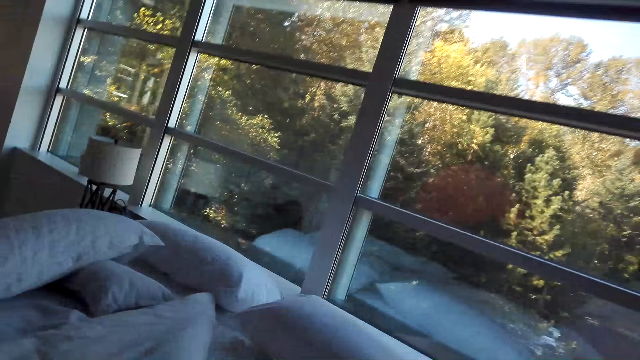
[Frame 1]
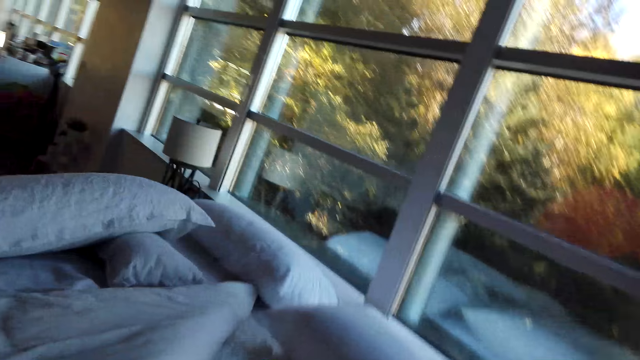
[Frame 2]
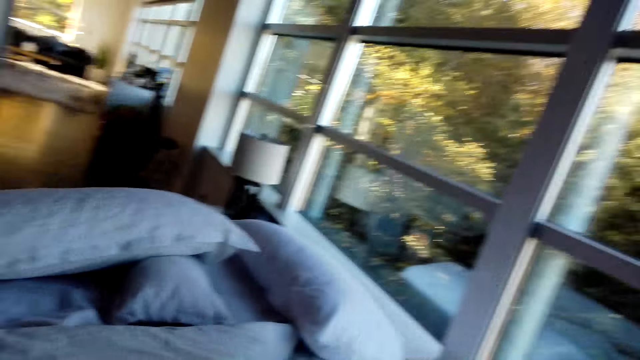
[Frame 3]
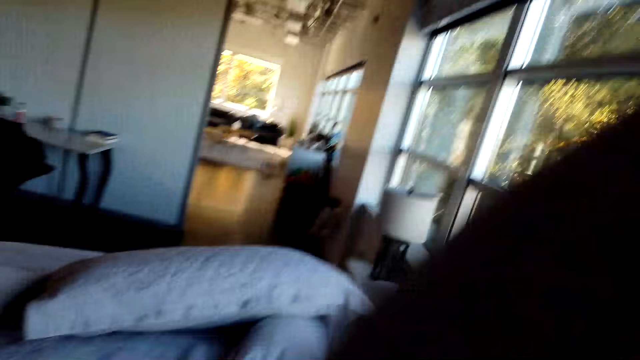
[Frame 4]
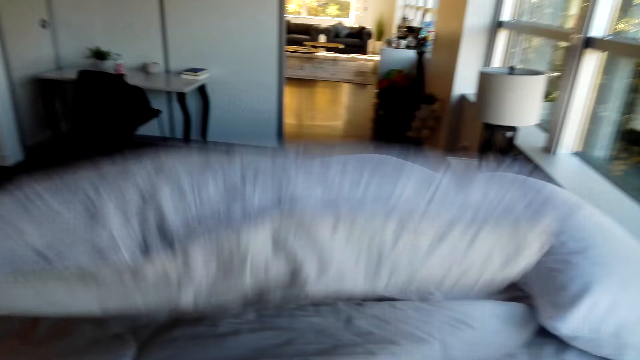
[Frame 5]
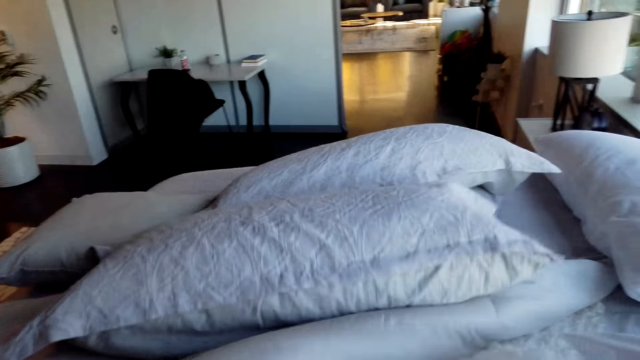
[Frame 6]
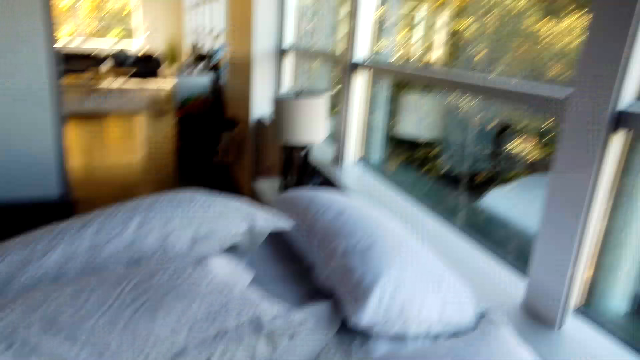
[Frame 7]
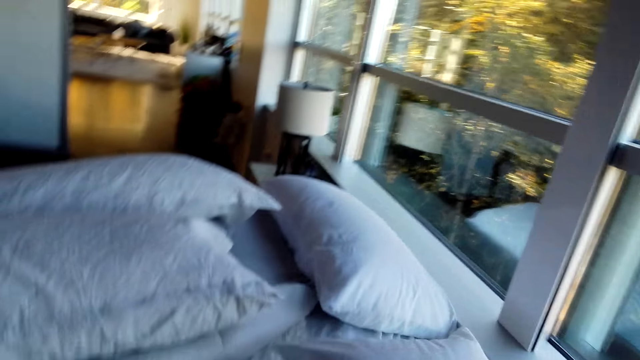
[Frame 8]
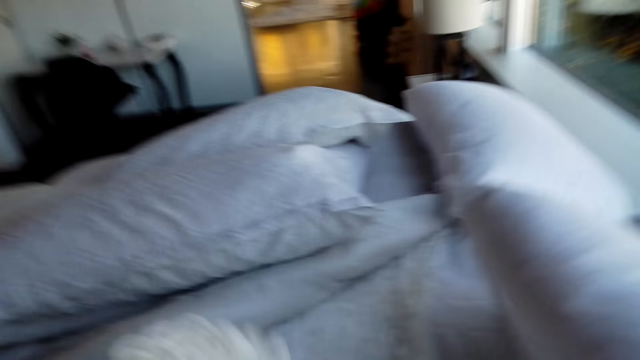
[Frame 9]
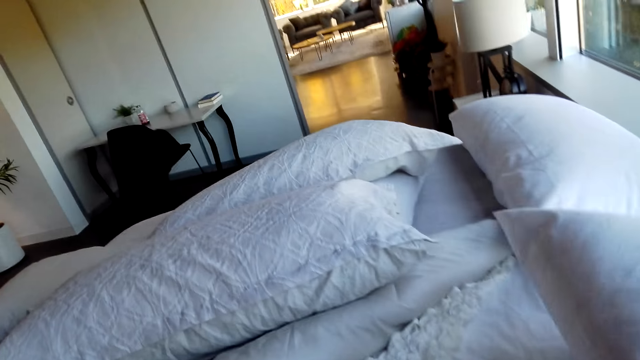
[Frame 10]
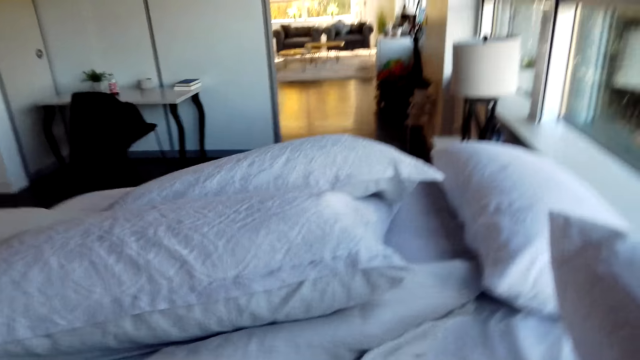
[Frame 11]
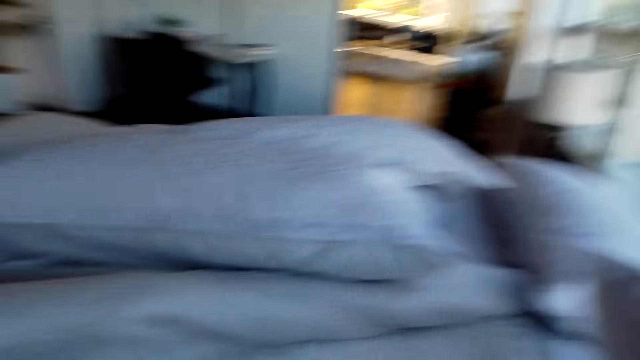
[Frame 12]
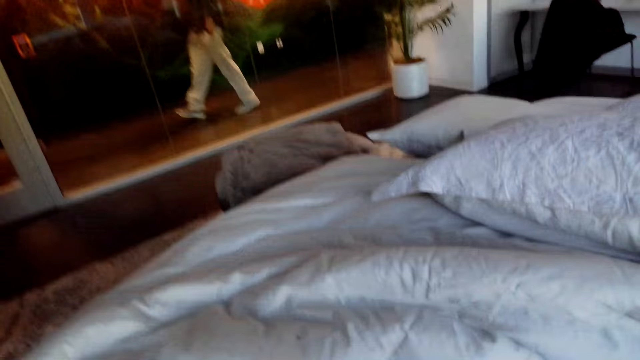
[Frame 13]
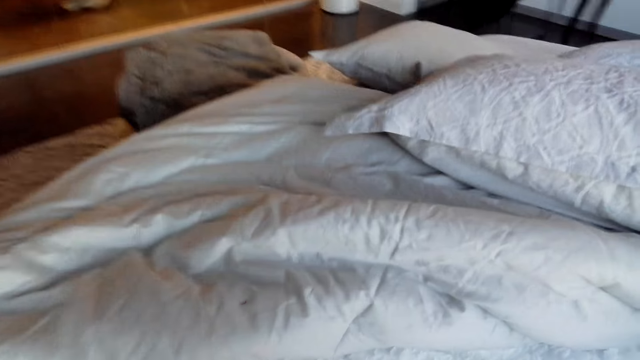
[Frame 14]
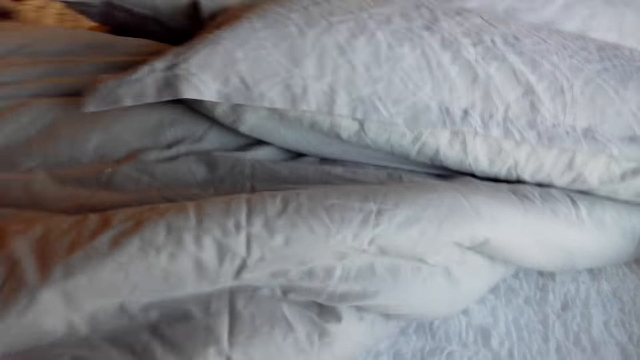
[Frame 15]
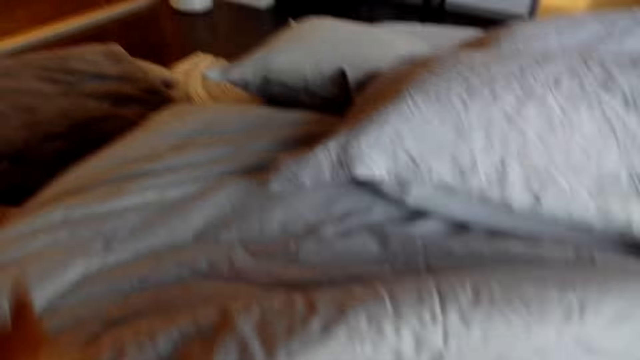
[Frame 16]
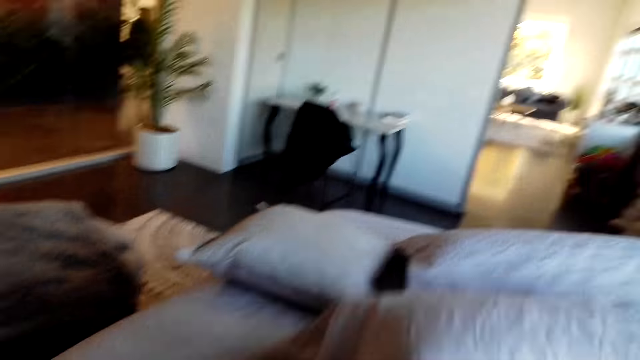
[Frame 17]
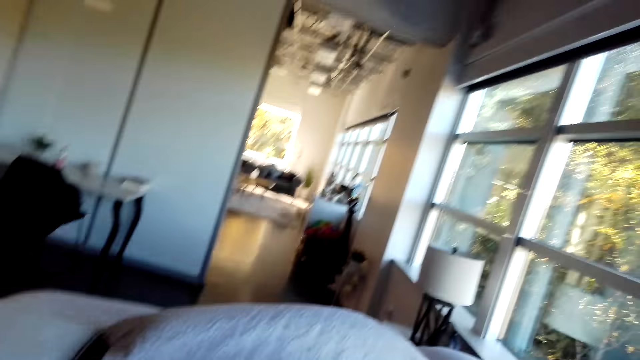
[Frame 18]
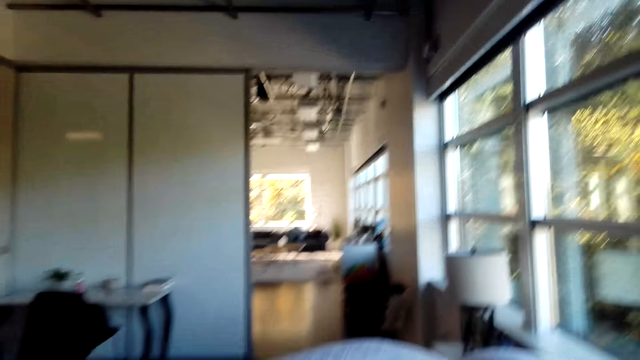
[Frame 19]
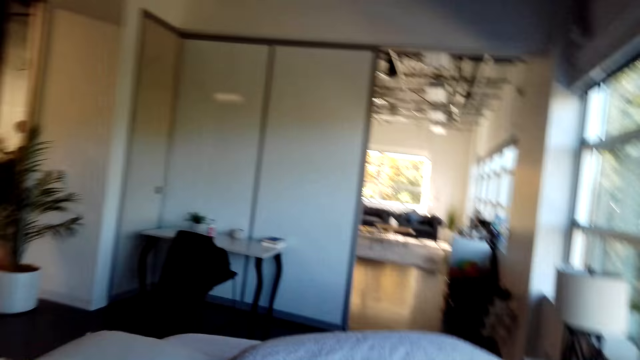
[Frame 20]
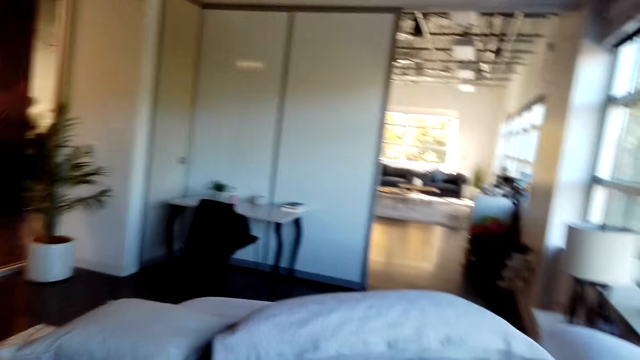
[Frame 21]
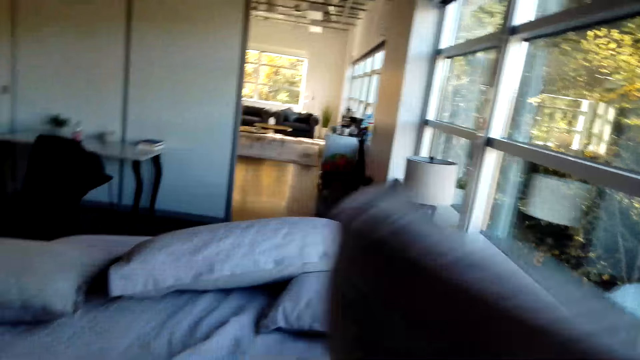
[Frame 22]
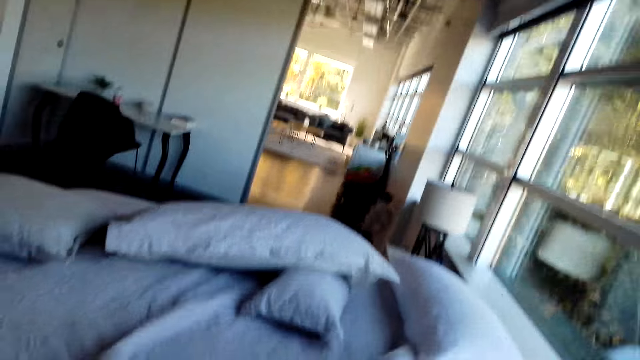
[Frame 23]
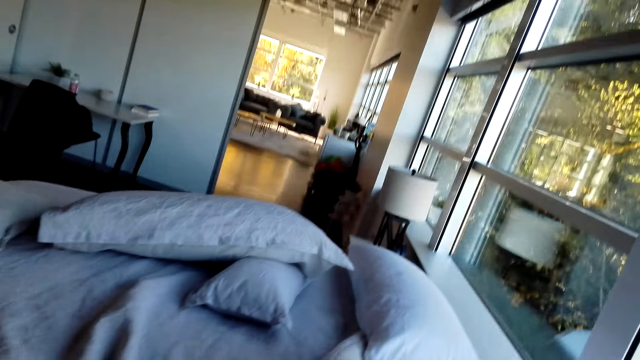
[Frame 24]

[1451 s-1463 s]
The camera wearer throws the pillow on the bed. They spread the bed.

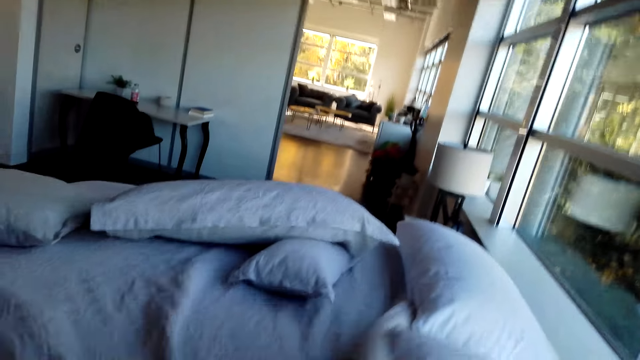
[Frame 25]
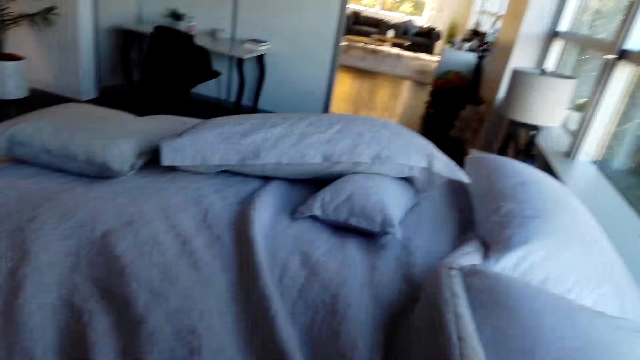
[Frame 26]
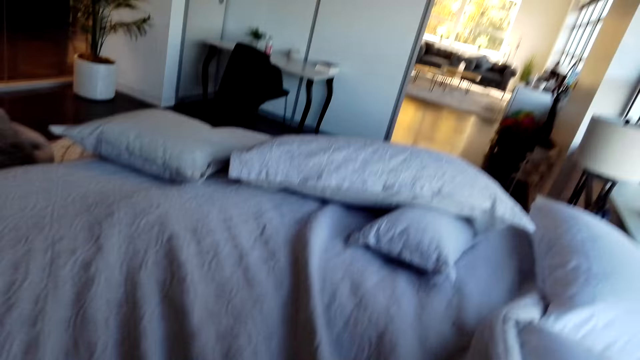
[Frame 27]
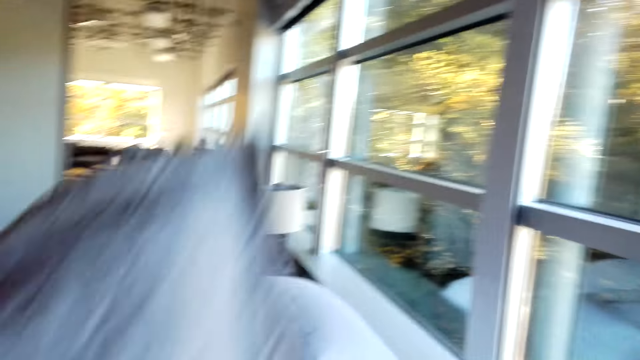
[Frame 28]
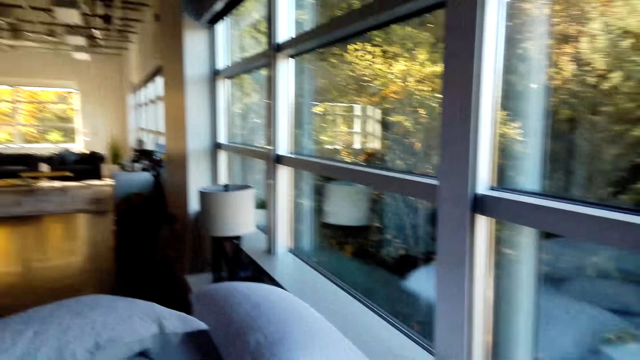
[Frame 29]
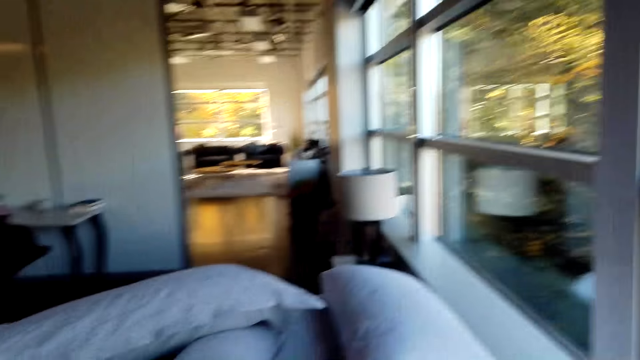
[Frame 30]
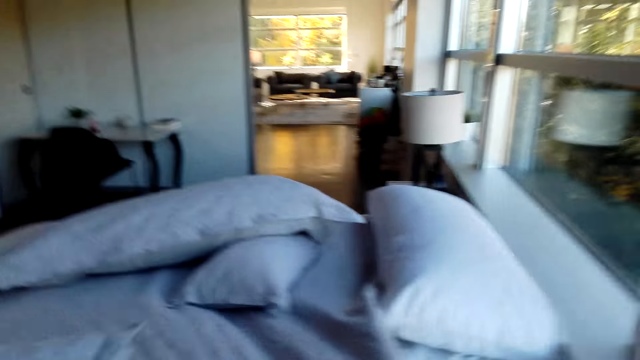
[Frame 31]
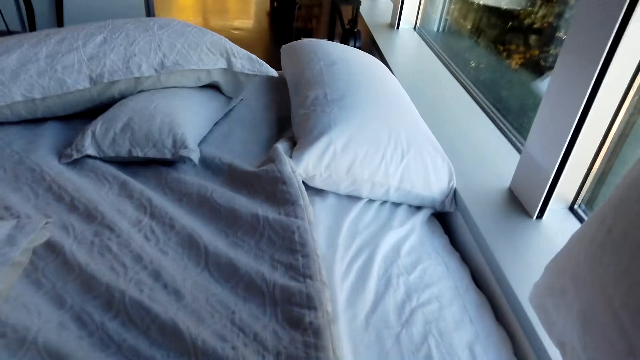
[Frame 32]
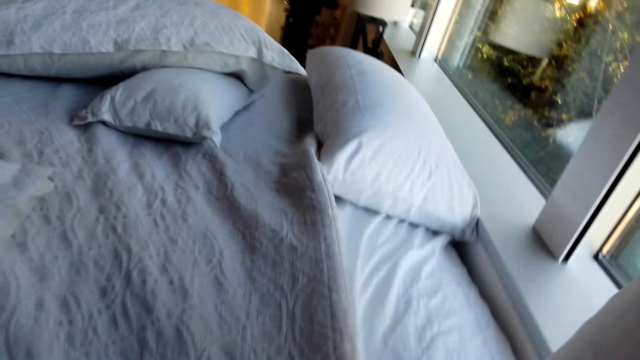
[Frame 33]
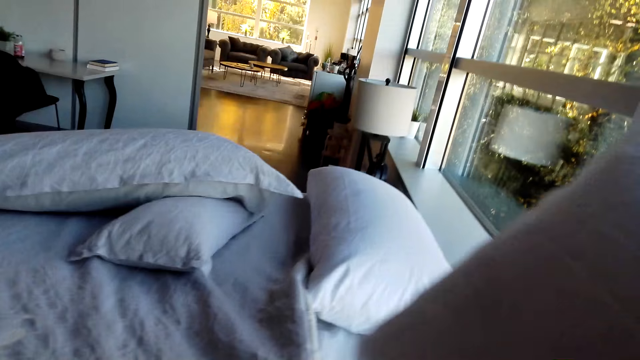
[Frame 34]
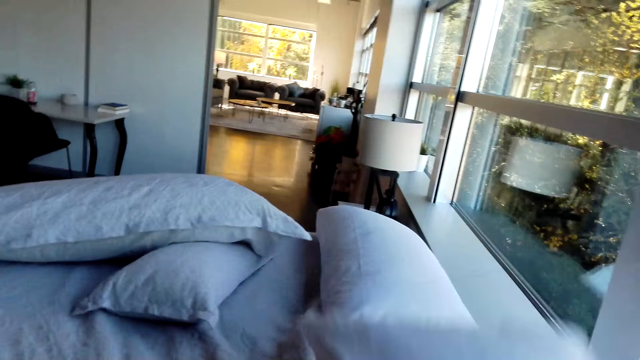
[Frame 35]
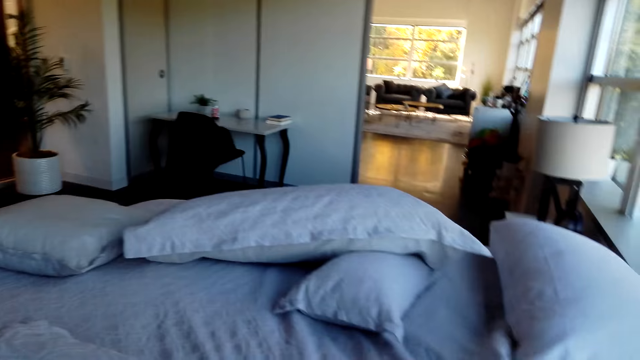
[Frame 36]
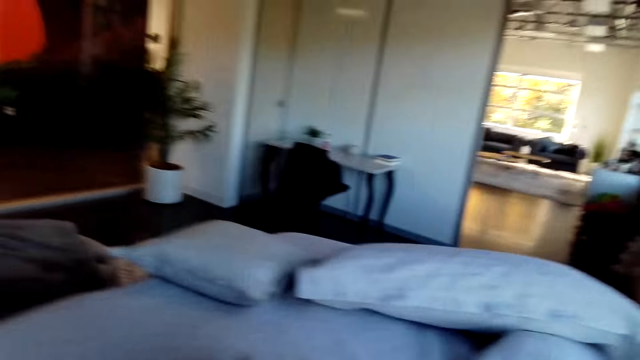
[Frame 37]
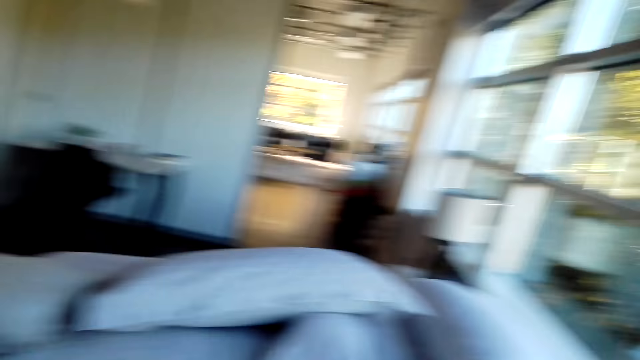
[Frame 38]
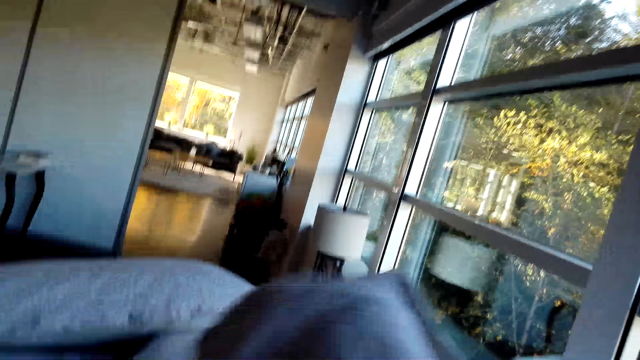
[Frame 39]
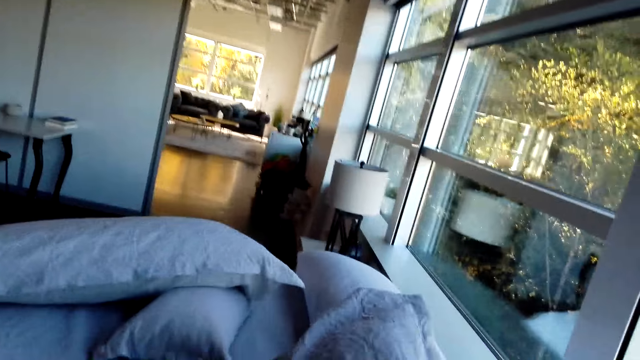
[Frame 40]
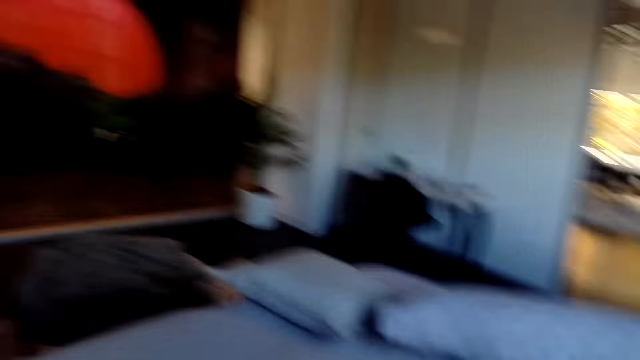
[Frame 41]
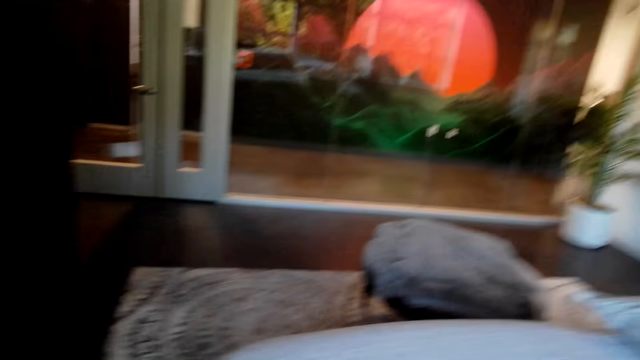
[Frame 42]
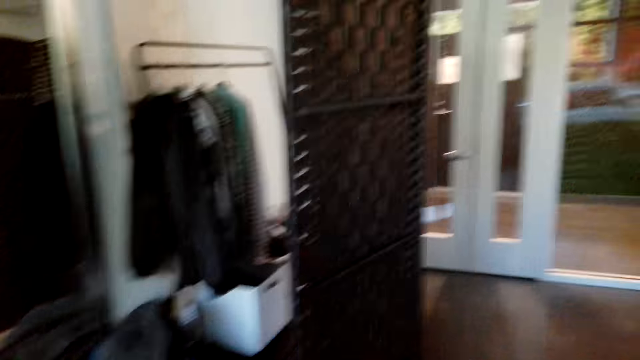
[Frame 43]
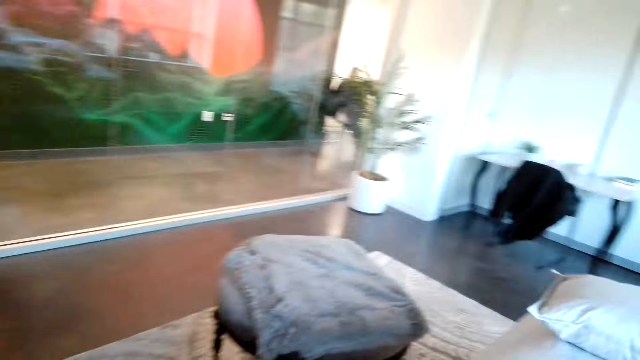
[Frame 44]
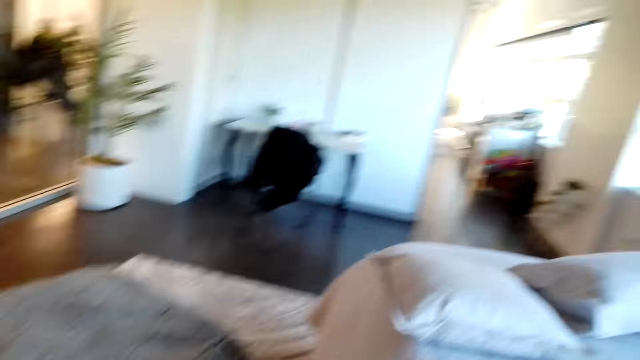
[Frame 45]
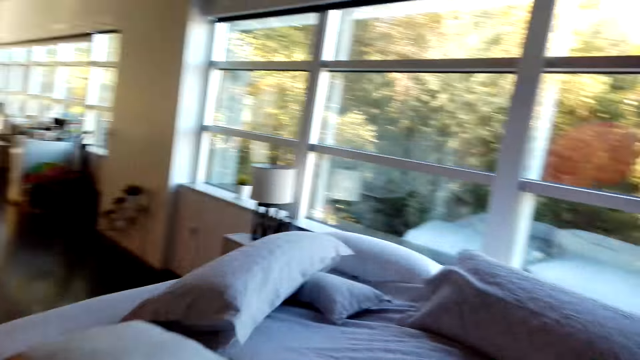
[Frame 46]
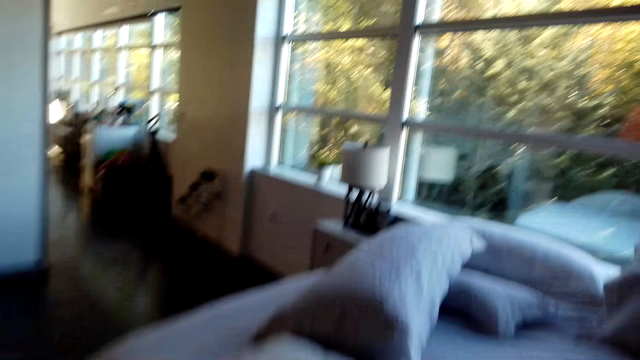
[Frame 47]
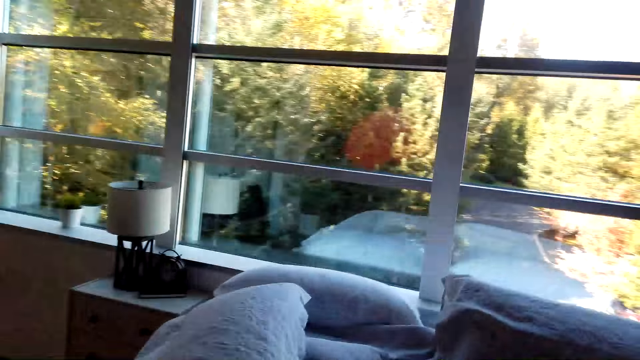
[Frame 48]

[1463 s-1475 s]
The camera wearer moves in the room.
